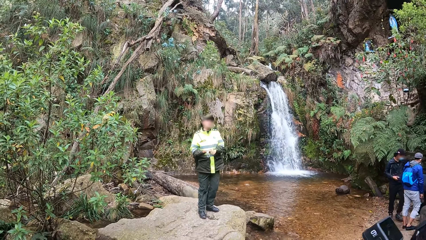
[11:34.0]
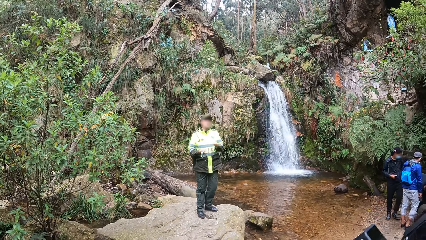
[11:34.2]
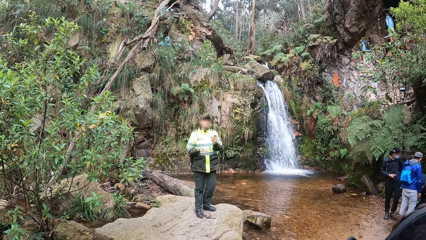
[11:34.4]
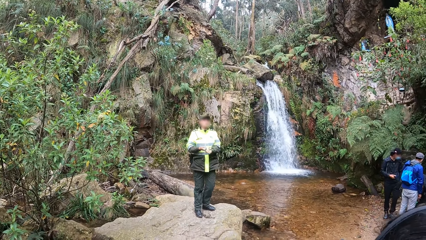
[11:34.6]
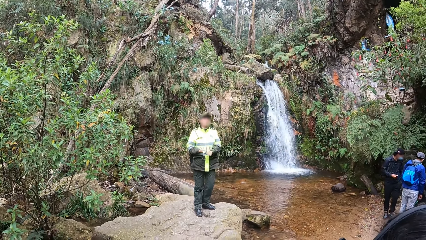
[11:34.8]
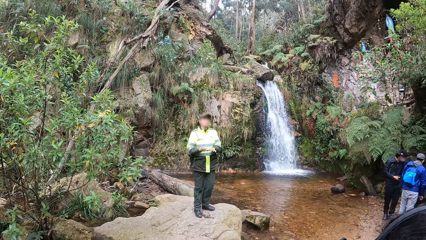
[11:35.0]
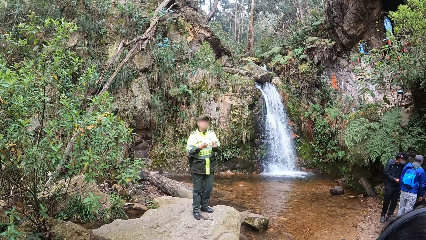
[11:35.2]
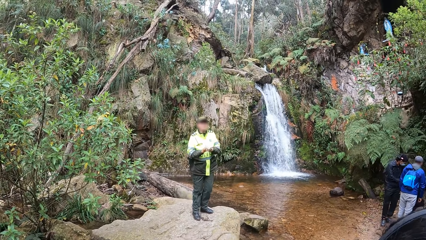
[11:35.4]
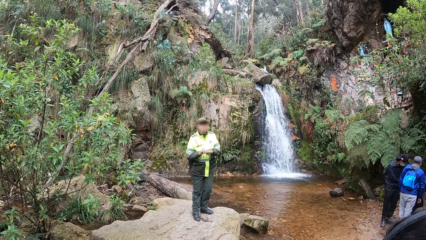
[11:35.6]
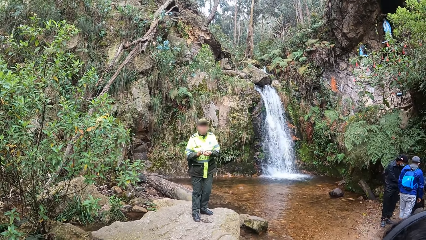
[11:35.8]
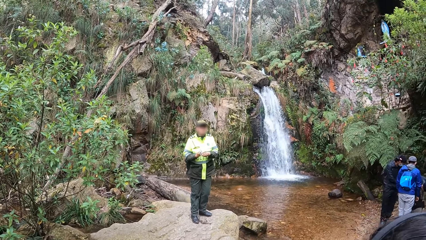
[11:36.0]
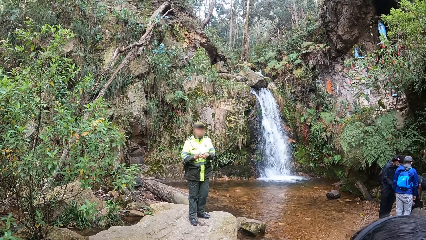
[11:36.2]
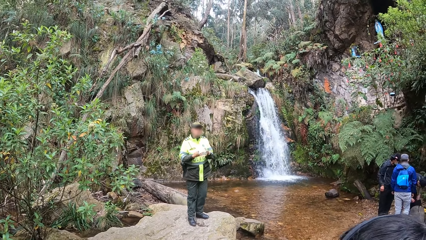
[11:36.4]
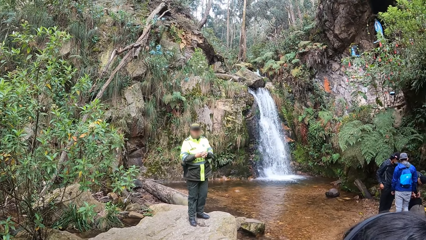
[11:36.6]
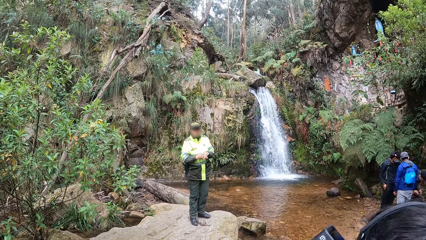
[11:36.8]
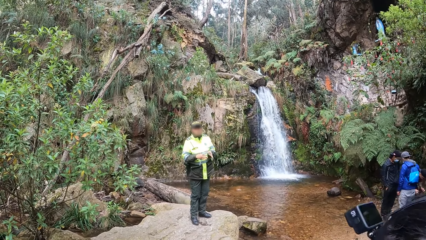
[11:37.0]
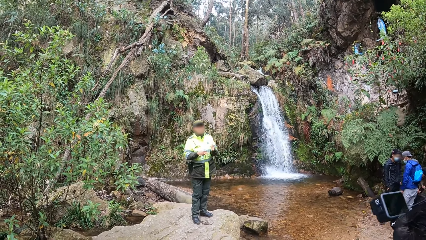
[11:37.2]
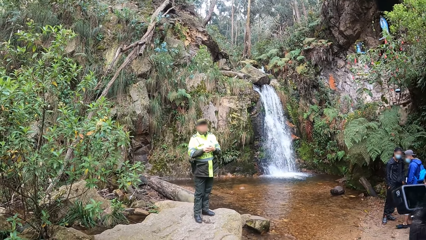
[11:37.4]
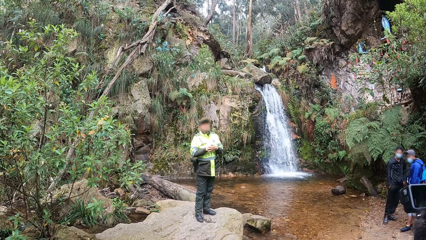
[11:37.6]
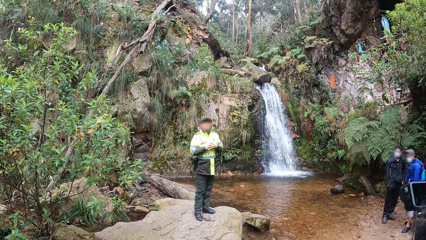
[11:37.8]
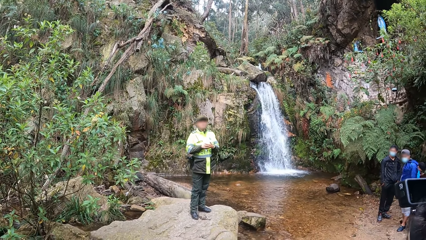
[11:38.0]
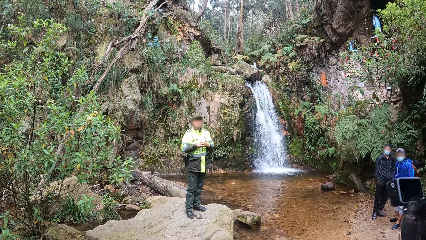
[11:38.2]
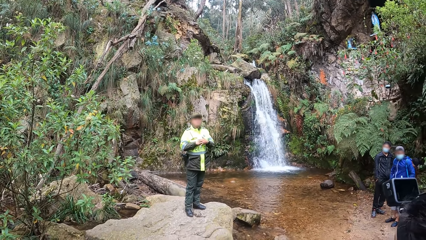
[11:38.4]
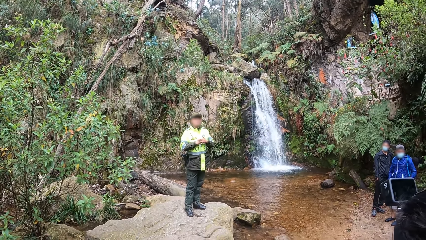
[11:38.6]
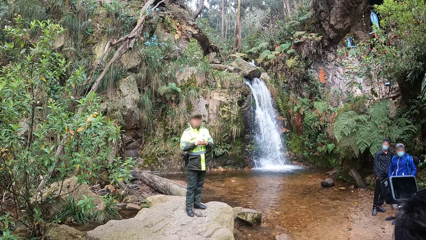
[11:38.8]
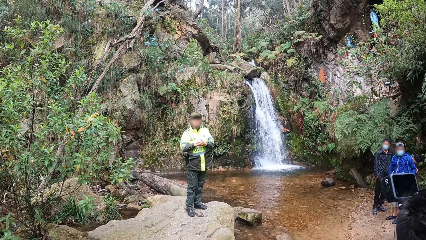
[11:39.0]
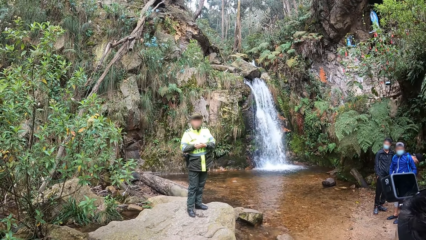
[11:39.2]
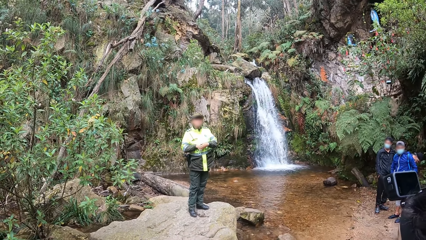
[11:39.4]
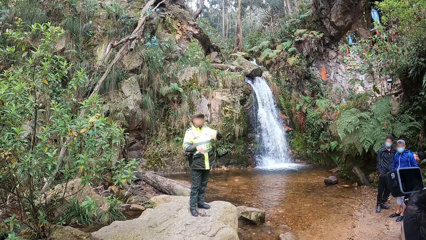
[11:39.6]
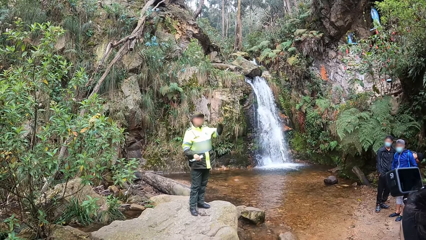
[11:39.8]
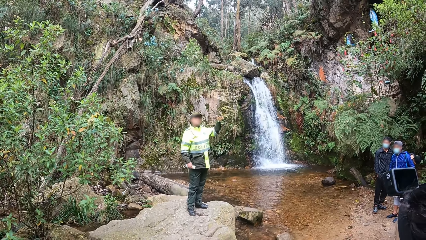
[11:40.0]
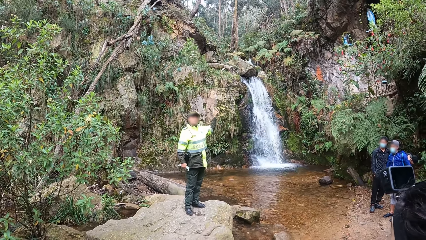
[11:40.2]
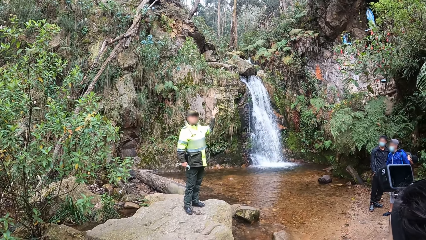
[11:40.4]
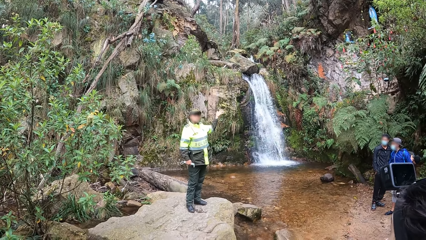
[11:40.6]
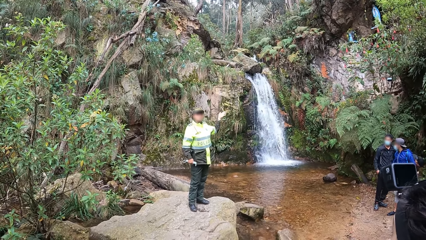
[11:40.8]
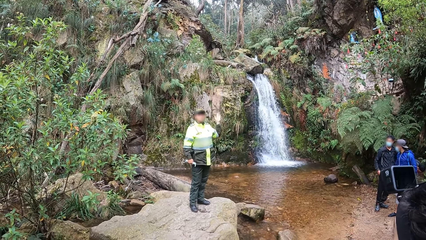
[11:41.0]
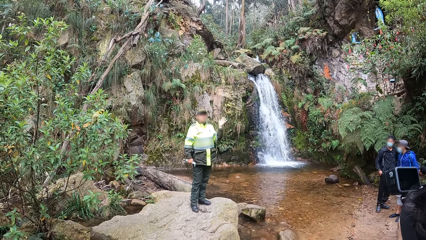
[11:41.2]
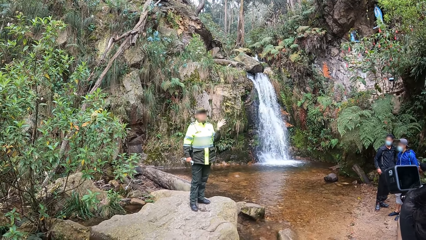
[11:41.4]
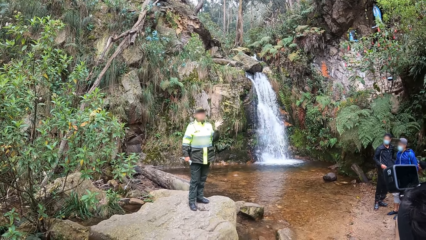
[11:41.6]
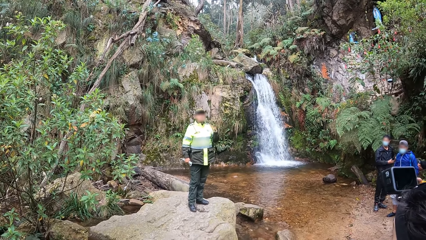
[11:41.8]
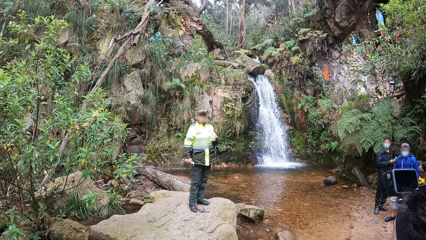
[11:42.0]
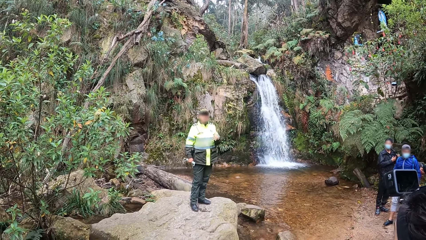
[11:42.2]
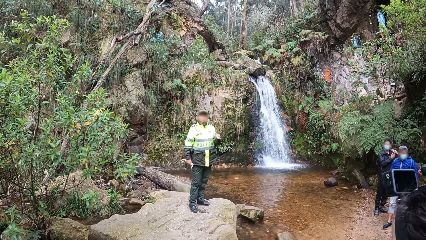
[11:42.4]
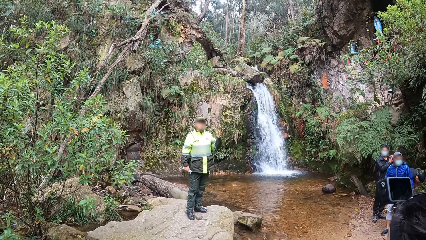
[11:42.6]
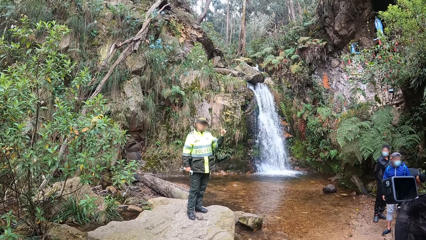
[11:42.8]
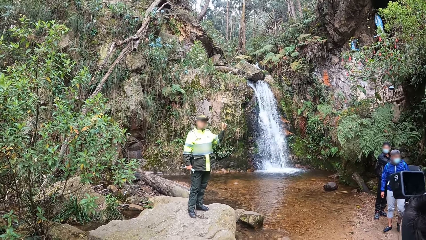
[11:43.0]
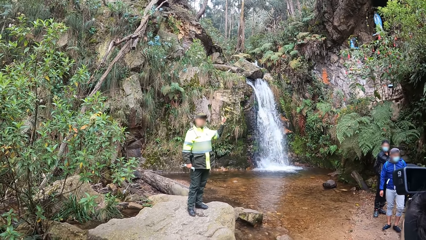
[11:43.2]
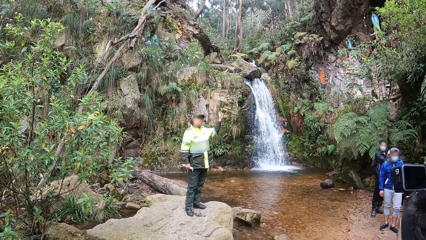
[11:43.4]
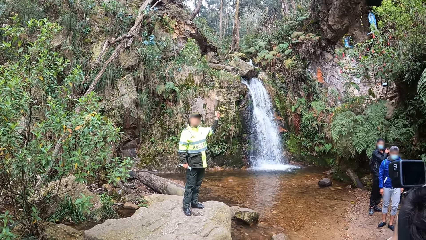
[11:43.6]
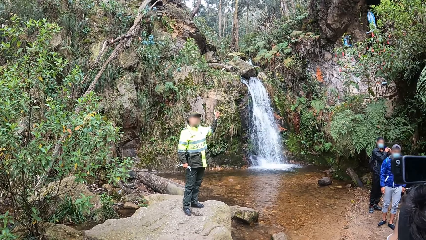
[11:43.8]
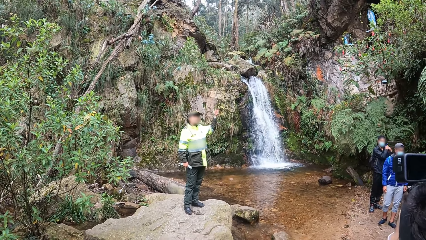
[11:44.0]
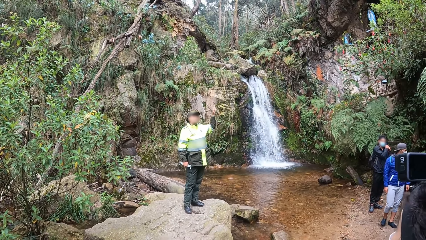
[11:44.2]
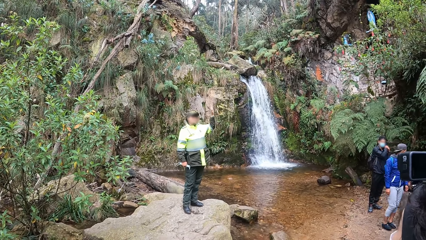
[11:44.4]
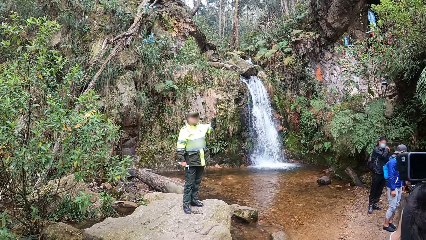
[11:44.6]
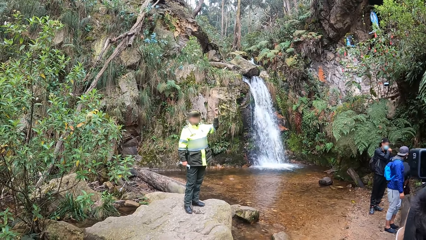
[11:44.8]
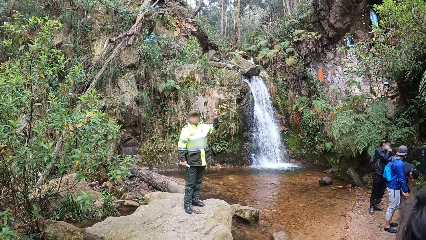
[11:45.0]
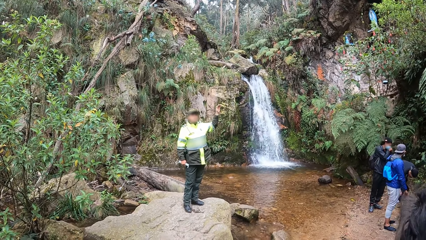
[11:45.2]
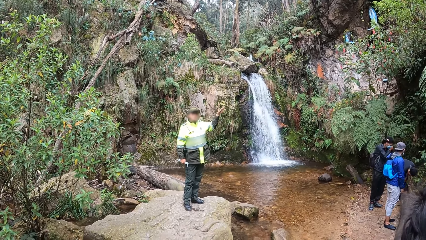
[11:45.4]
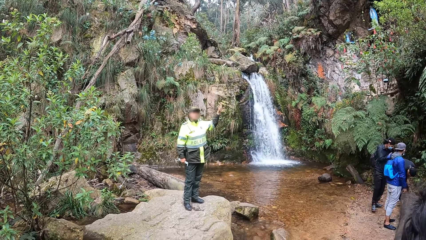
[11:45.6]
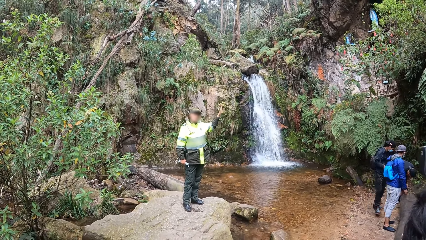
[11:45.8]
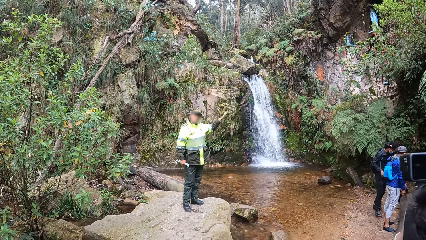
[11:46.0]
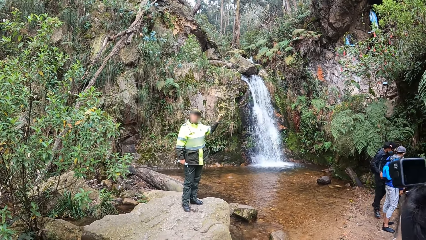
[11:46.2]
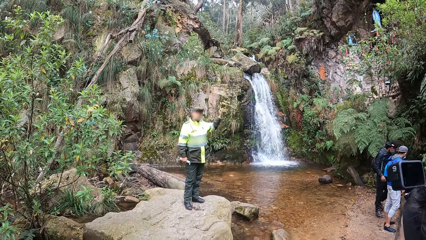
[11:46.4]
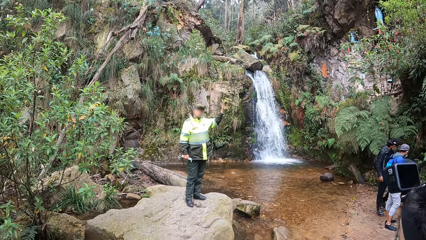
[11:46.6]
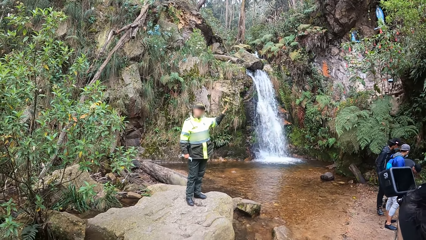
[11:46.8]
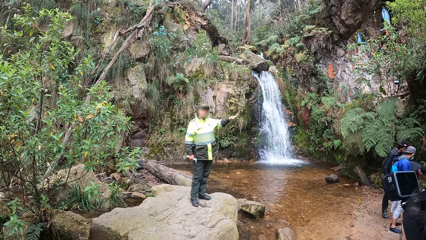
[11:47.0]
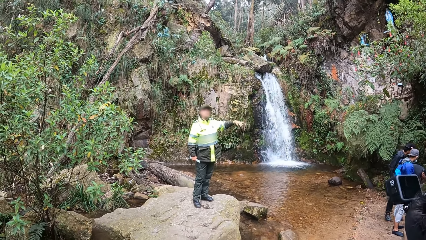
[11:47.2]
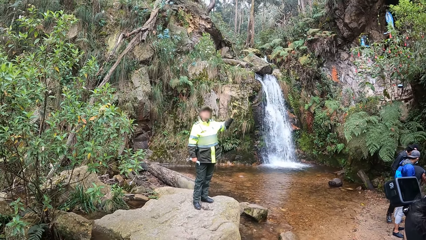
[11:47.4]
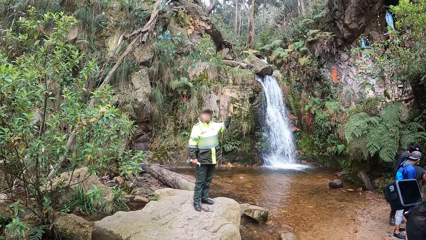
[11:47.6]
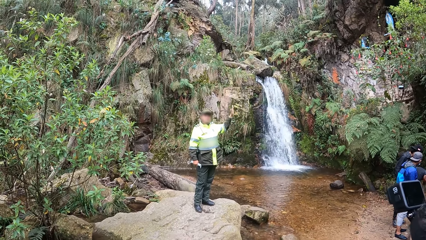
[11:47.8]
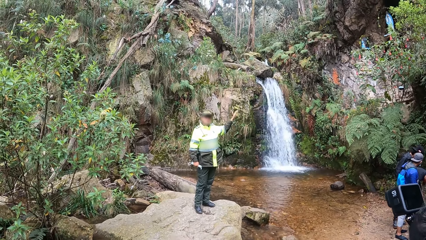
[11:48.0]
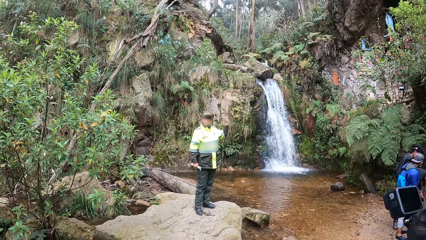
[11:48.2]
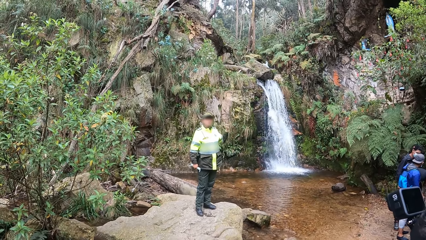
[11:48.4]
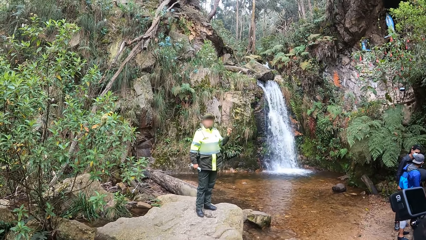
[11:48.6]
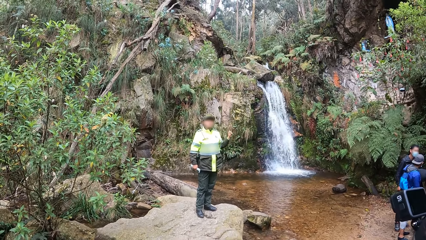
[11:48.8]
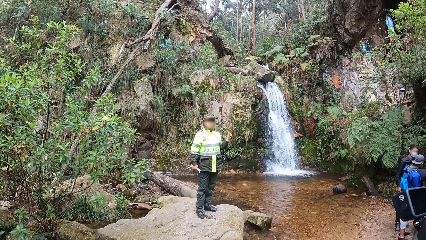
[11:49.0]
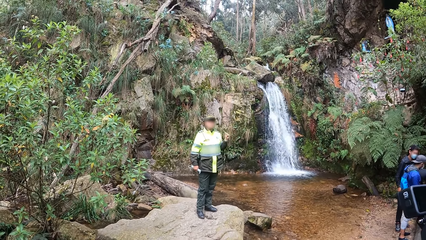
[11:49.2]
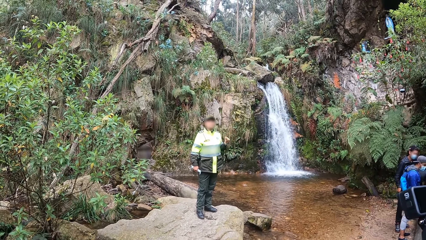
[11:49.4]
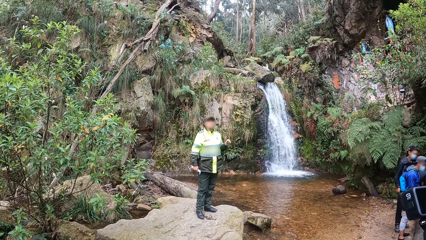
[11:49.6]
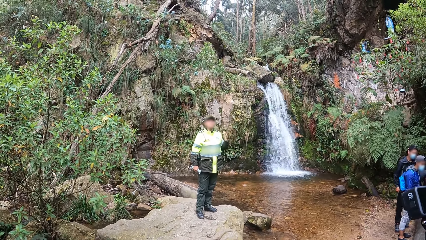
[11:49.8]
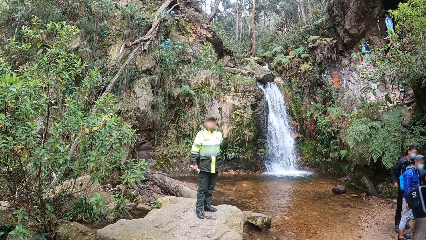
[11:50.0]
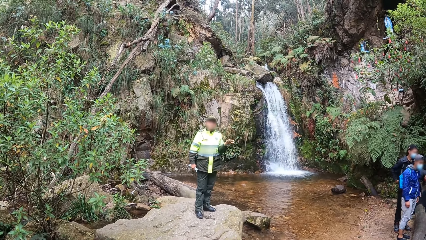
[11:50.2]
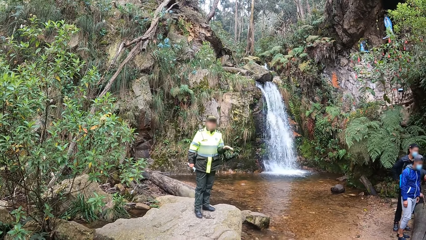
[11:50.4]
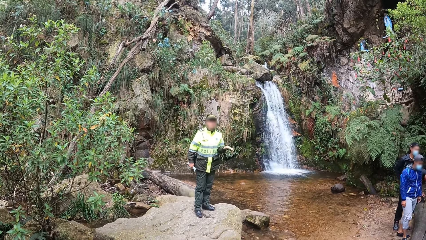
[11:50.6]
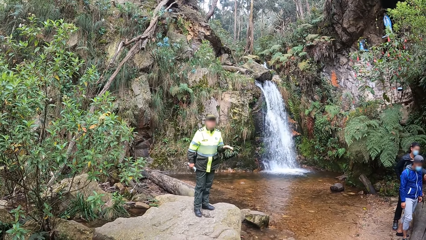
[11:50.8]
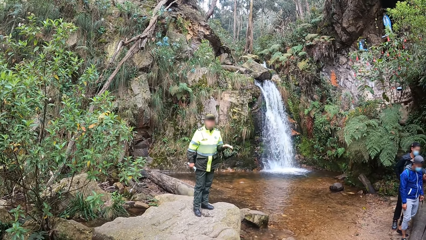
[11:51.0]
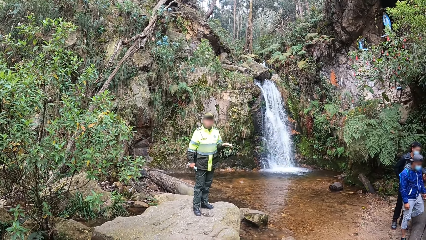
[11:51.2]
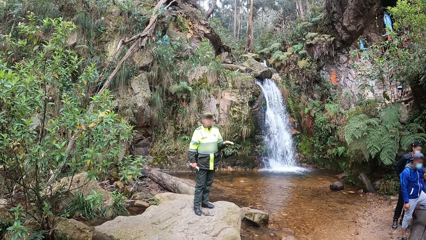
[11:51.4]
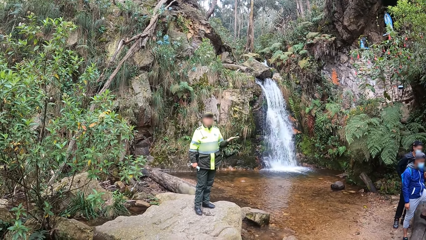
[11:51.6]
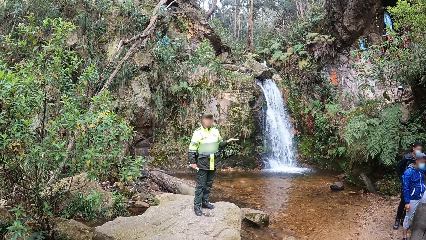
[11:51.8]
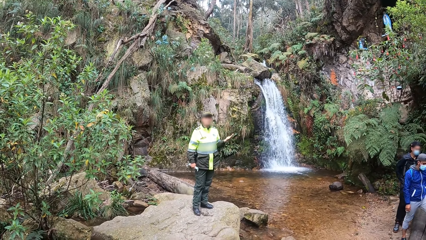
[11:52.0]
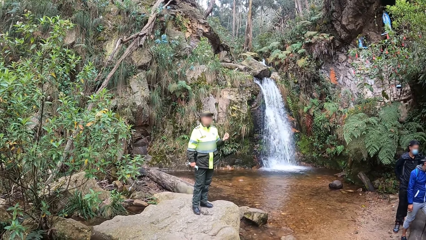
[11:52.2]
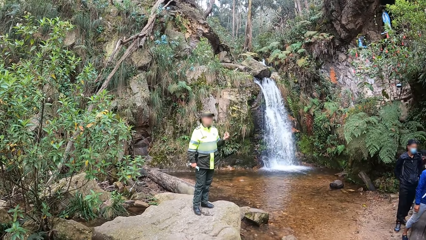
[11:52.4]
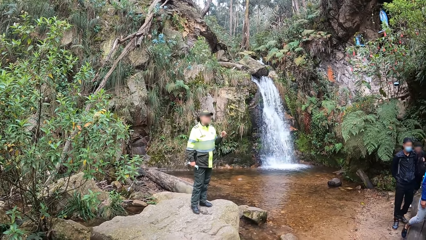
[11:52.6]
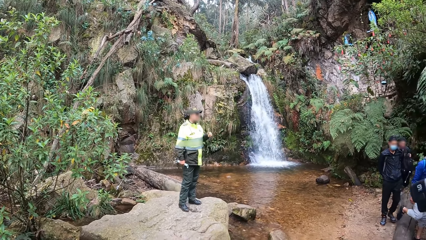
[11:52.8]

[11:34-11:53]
A lady points at a waterfall. The camera wearer looks around the waterfall. The lady interacts with the camera wearer.
